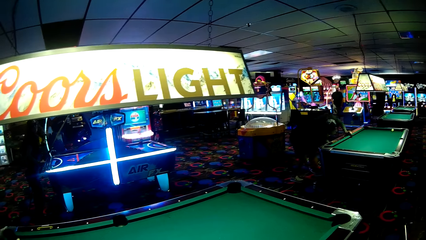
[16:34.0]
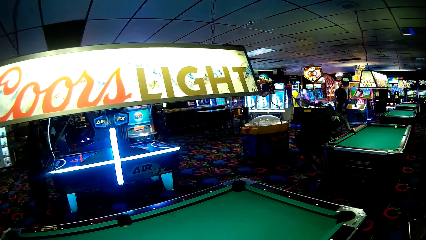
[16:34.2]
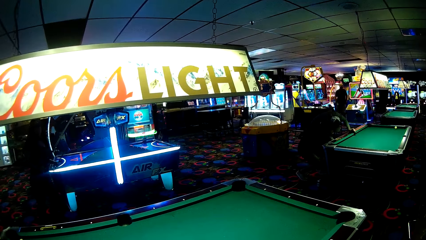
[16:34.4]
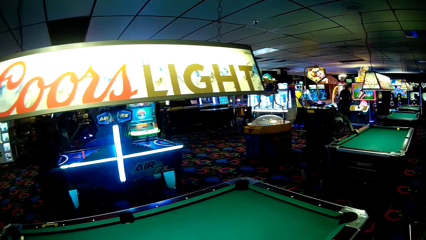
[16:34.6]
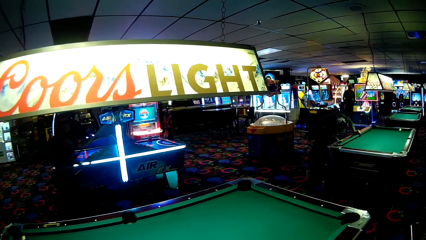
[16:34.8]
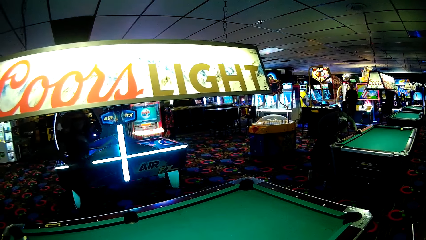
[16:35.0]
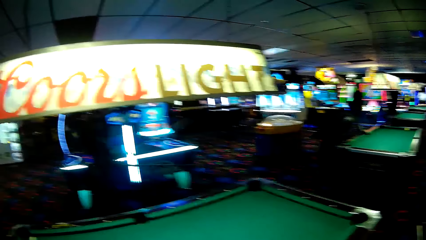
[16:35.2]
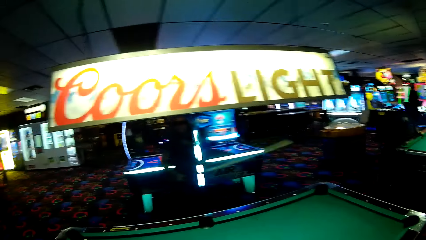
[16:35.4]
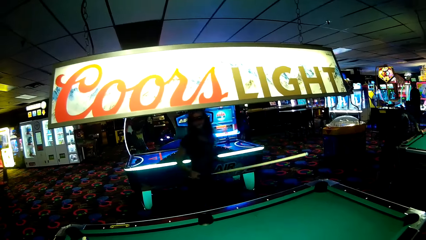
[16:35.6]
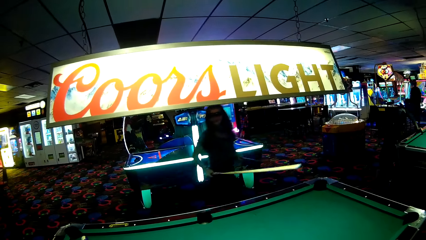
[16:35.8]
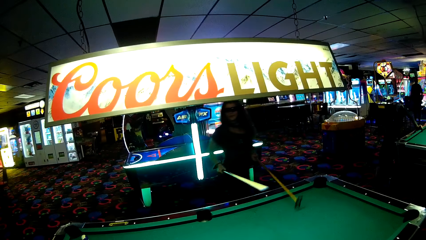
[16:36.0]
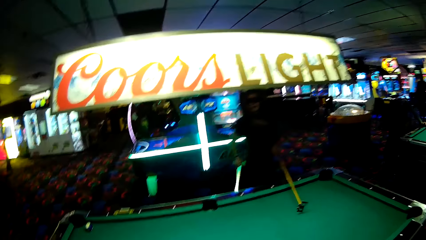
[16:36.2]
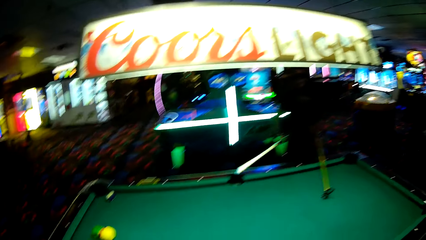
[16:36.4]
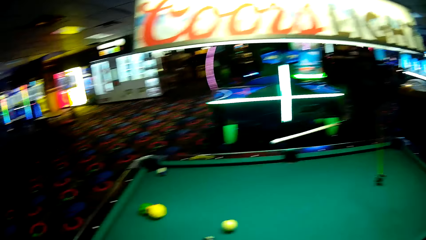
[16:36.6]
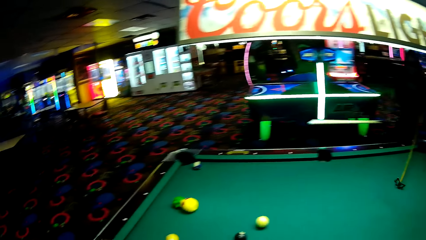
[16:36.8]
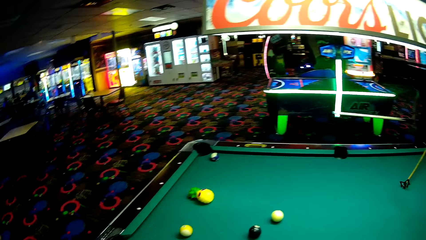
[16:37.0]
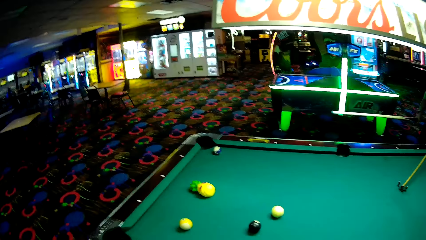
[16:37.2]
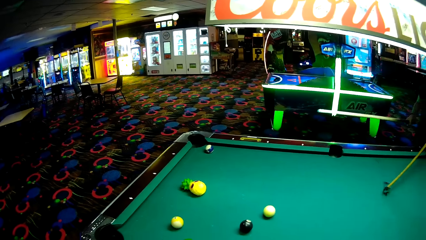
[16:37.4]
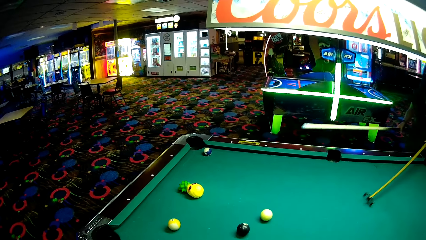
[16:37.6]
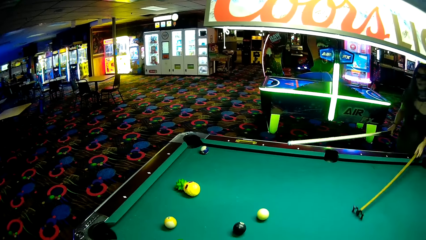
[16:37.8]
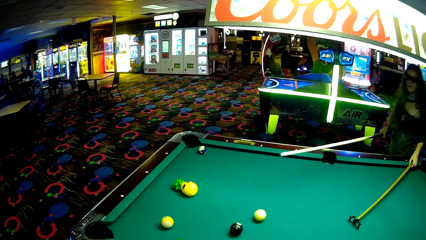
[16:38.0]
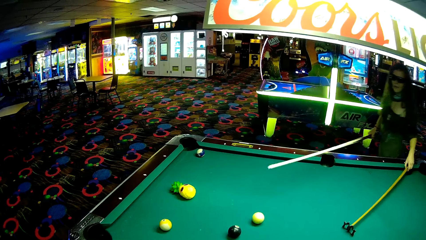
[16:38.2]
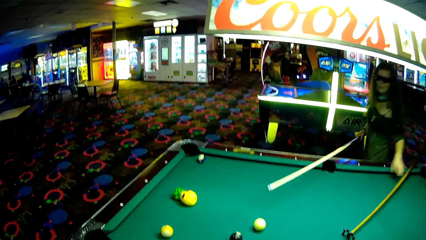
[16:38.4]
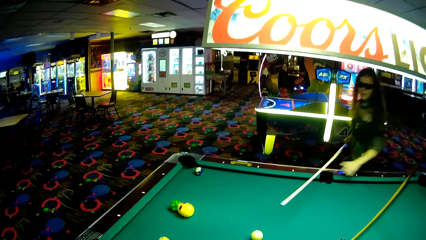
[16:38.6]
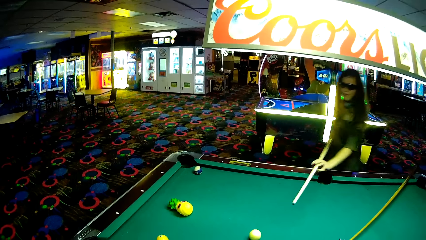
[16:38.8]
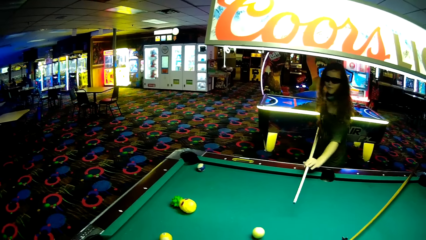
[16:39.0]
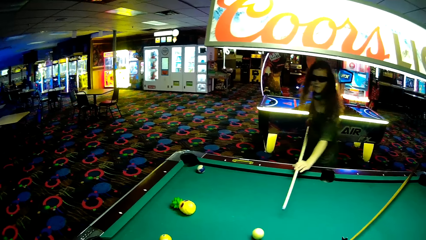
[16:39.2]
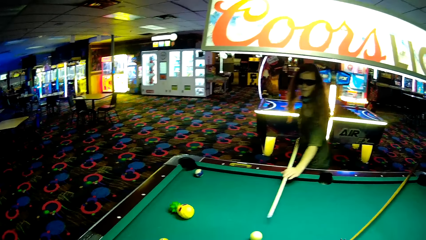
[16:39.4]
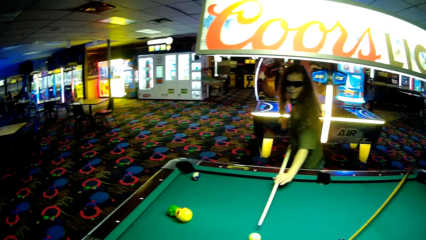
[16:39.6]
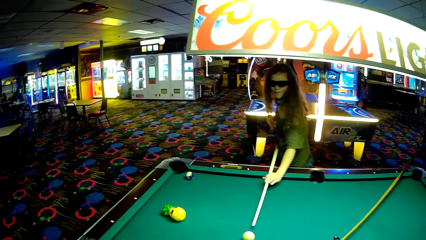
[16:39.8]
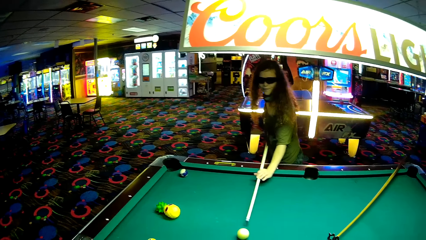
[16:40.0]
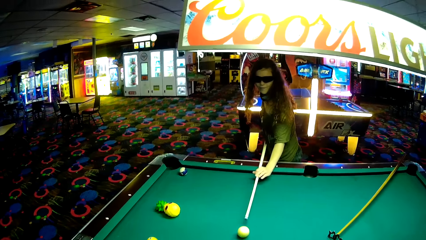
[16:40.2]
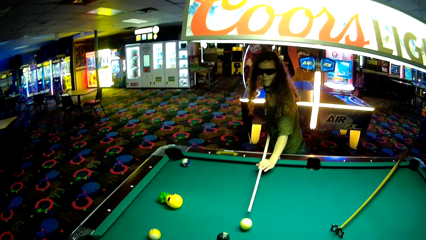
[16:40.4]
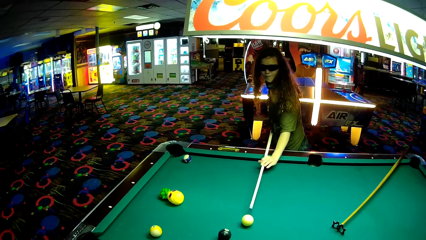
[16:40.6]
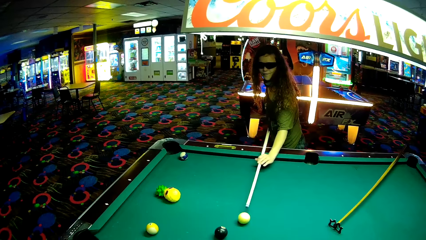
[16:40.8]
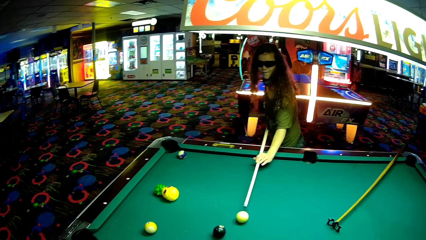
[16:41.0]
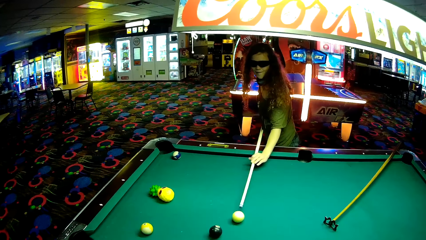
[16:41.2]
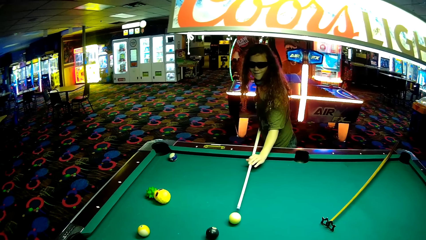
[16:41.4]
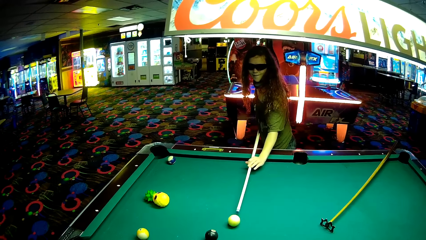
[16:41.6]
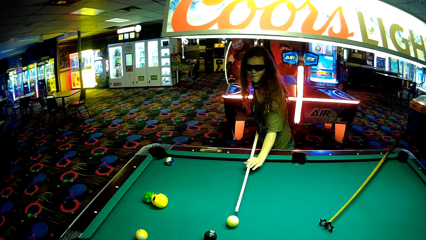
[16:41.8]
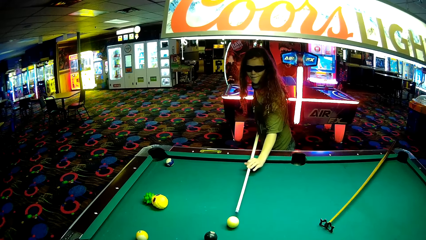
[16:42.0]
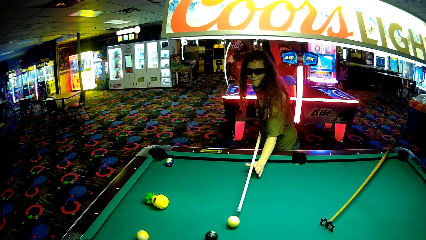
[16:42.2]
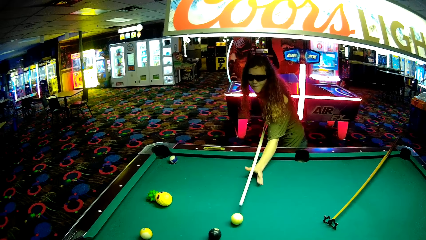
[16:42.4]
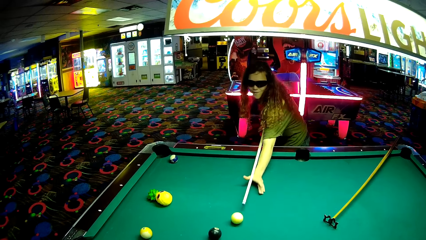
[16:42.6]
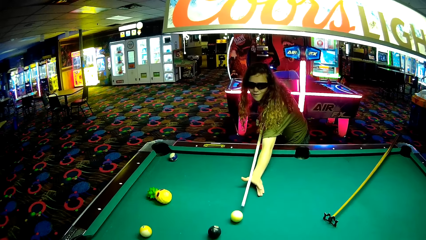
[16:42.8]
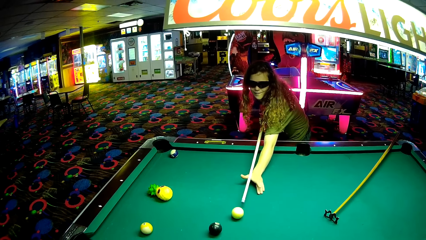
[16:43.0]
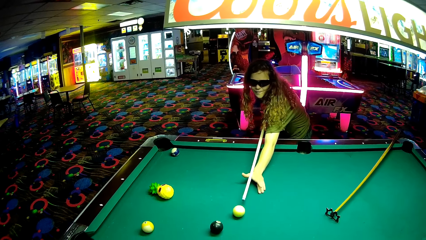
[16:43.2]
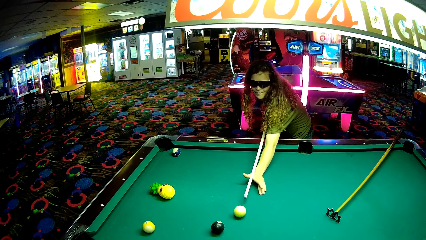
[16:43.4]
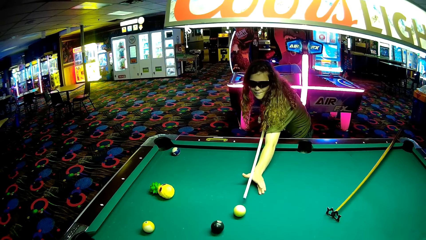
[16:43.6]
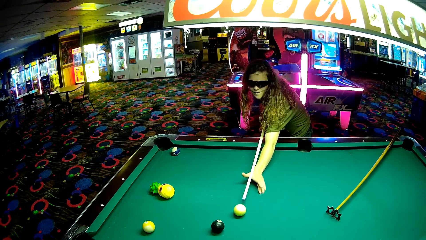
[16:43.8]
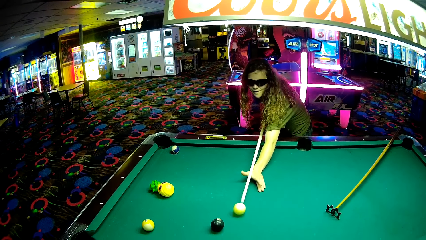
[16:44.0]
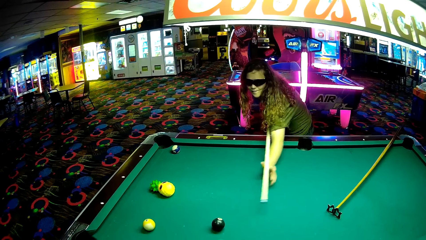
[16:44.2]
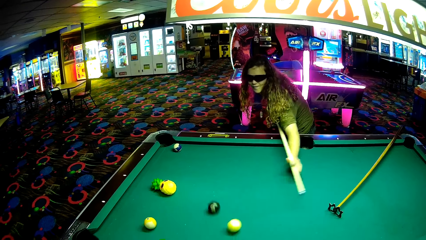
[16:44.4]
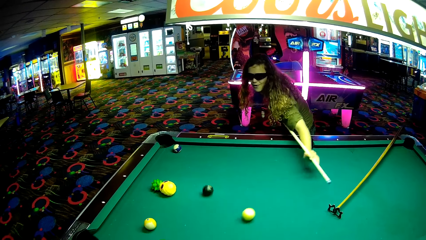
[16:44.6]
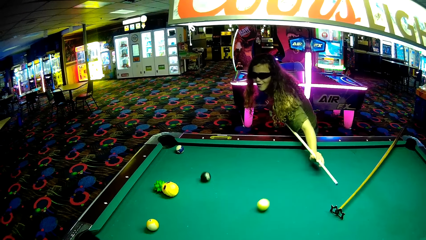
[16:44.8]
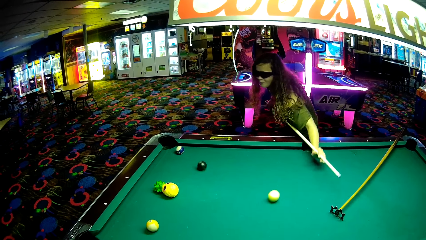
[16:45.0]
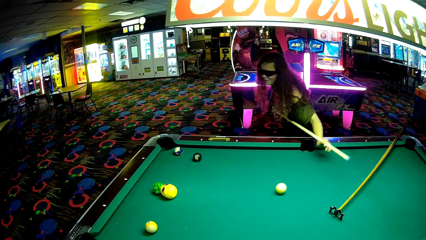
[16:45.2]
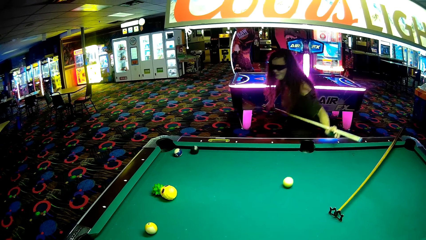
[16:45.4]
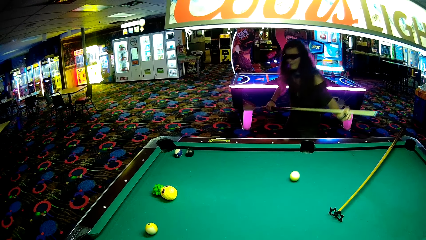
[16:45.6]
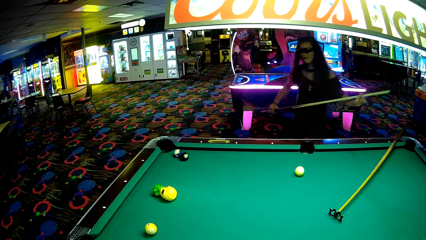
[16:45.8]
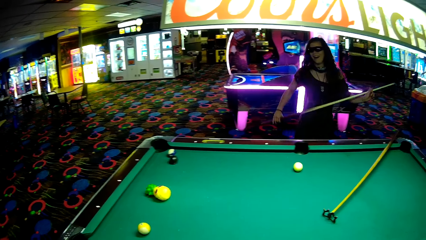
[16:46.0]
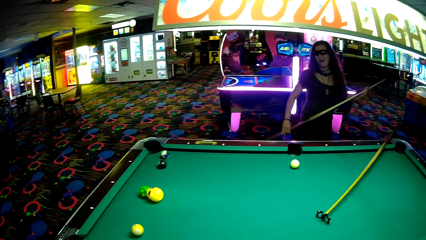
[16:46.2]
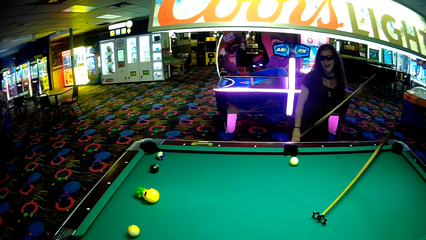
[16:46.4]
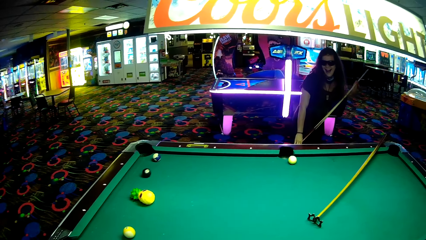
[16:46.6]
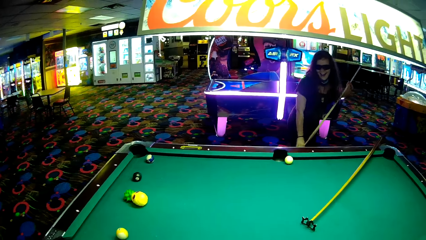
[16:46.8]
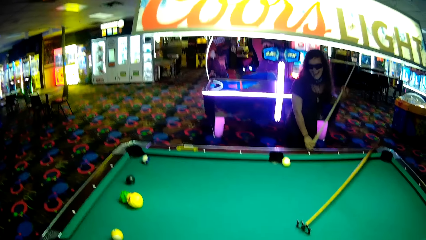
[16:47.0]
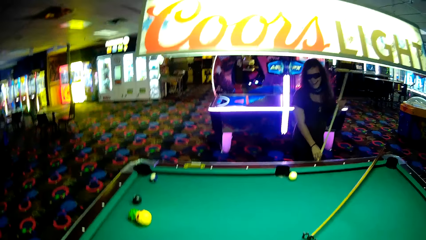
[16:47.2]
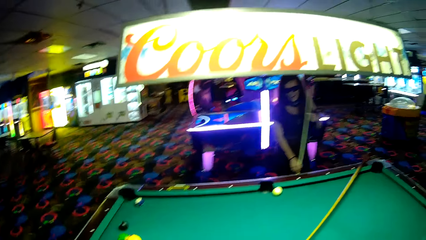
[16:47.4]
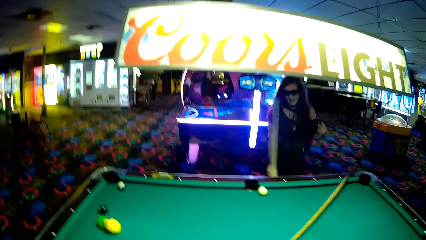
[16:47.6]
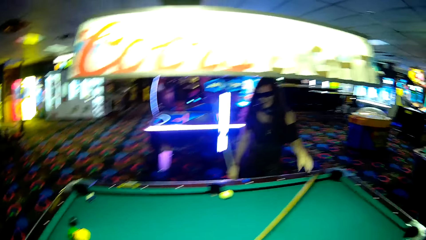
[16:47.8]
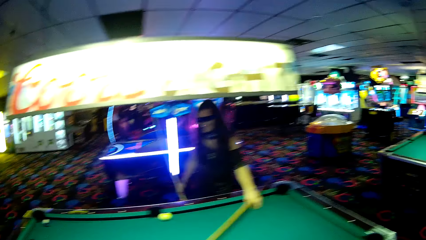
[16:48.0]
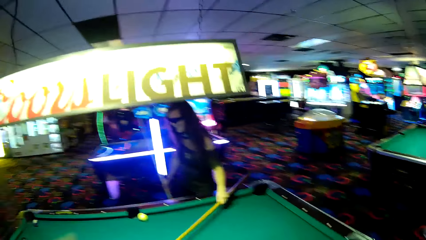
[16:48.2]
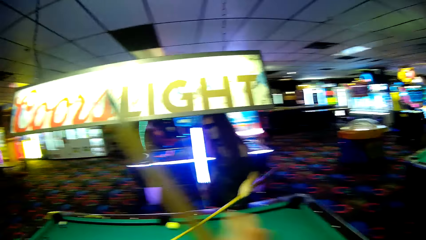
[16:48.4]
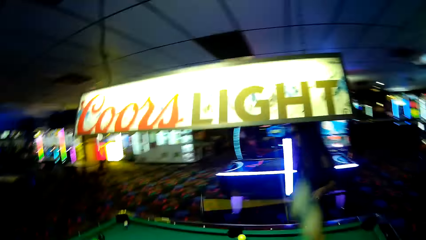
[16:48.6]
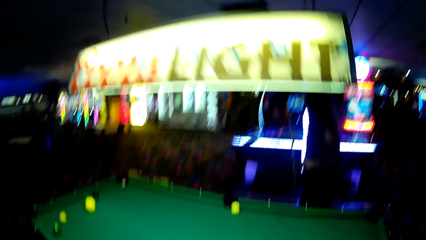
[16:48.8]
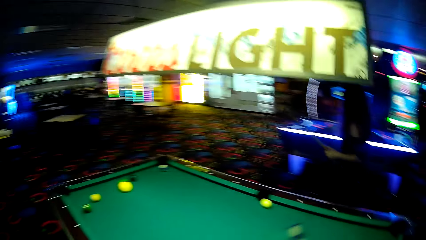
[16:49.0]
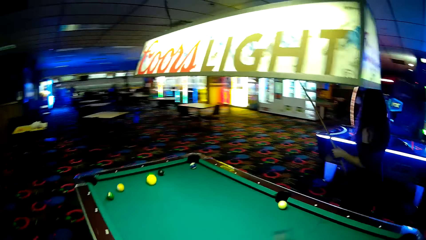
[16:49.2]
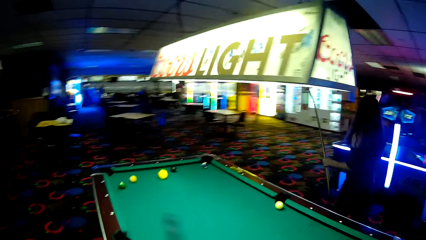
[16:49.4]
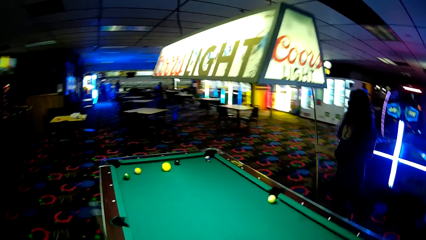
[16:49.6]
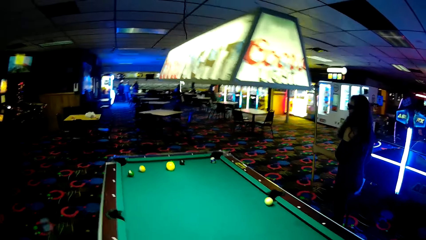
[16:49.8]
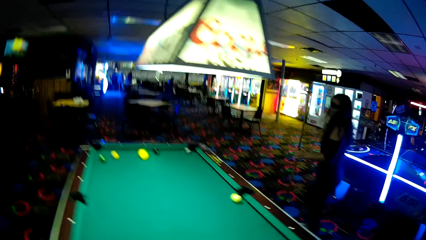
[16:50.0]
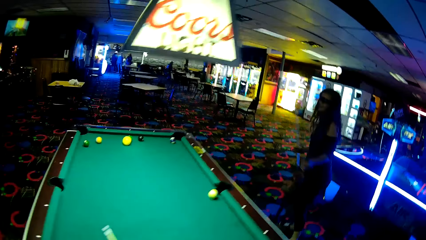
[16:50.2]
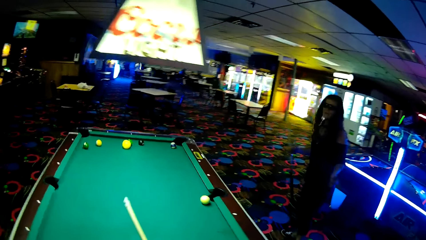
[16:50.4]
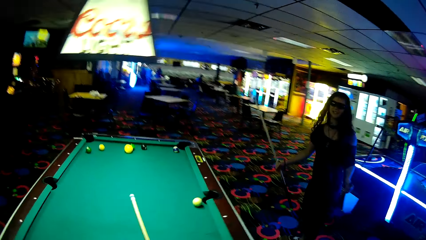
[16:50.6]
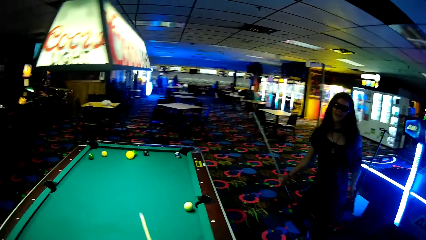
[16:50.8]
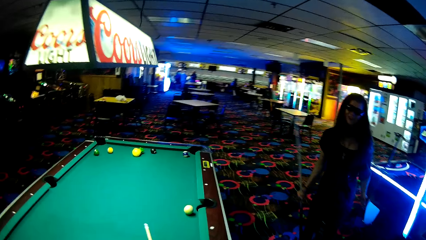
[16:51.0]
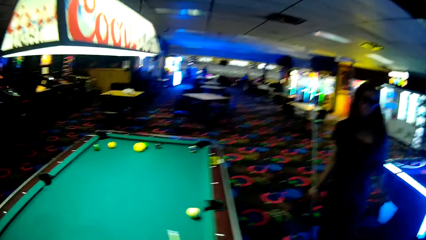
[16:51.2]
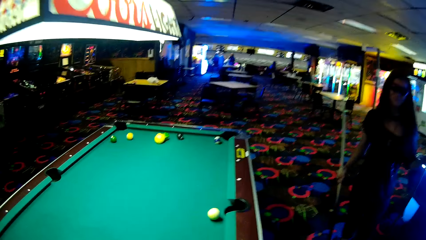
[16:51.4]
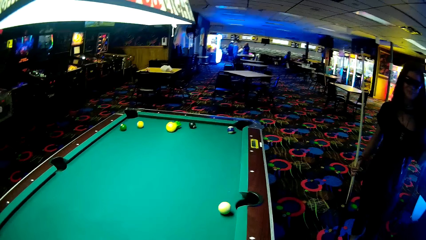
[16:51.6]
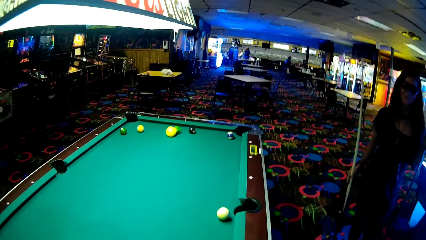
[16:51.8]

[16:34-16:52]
A man holds a pool table. Another man holds the pool table. A woman puts a pool stick on the pool table. The woman plays a pool table game. The camera wearer looks around a casino. The woman pushes a ball on the pool table. The woman walks around the casino. The camera wearer walks around the casino. The woman picks the pool stick from the pool table.
